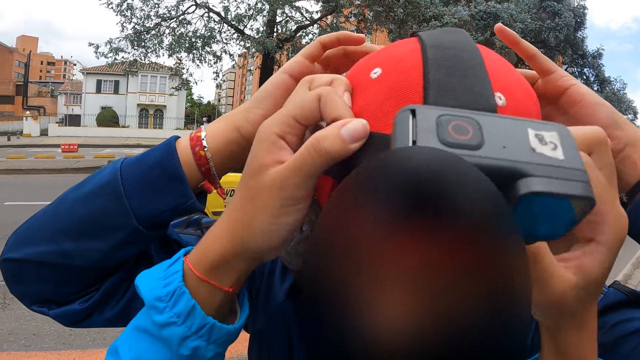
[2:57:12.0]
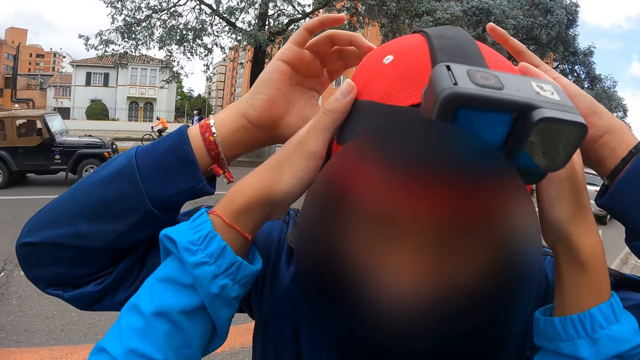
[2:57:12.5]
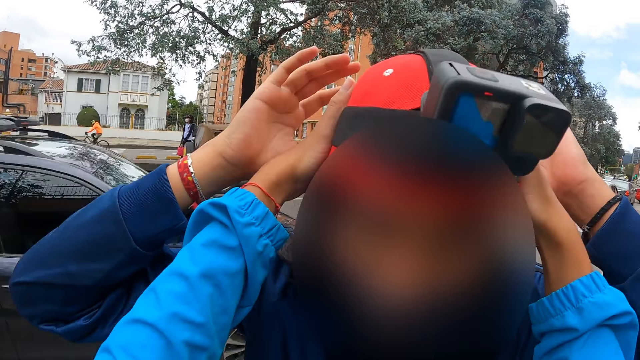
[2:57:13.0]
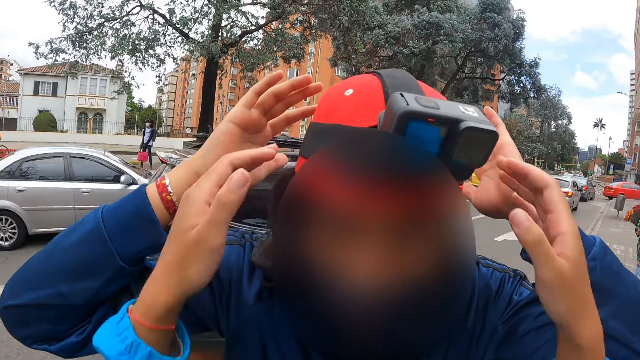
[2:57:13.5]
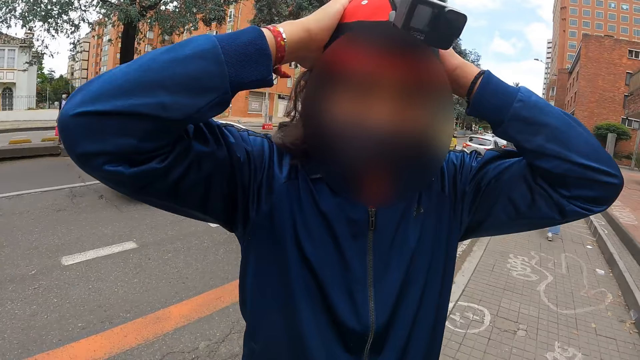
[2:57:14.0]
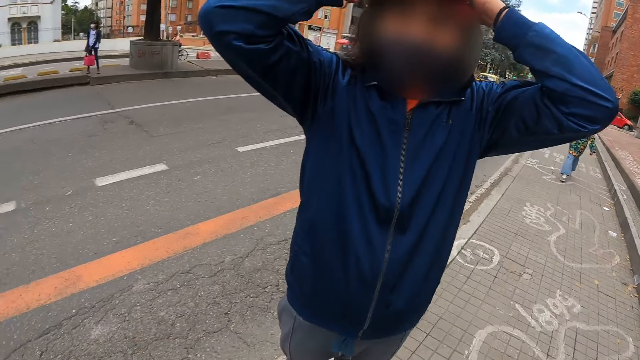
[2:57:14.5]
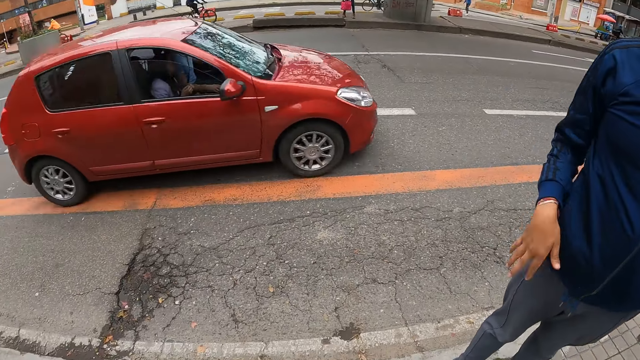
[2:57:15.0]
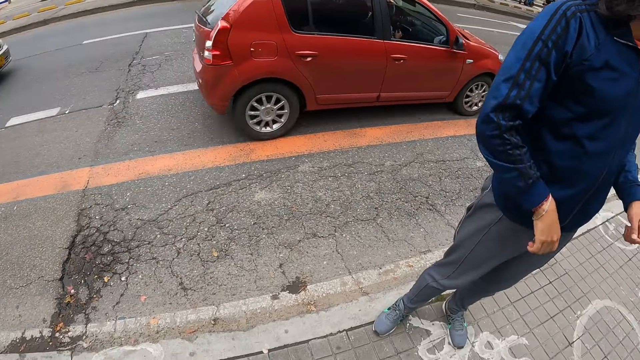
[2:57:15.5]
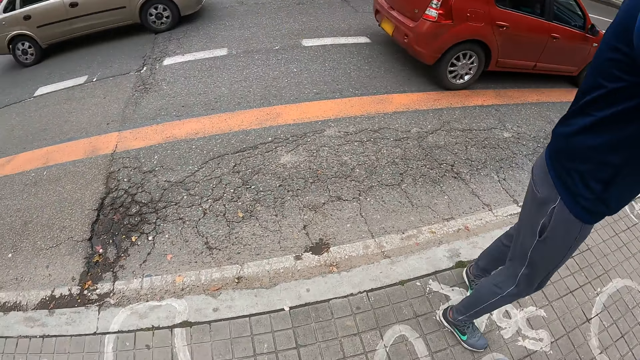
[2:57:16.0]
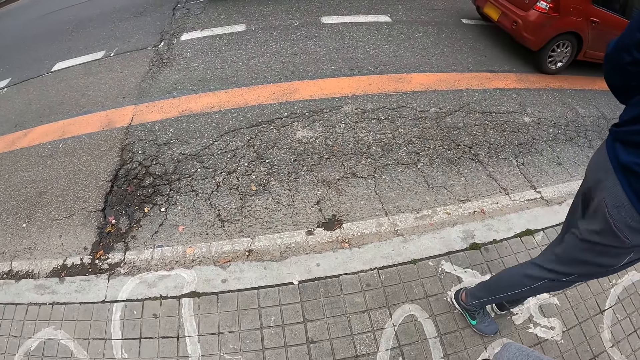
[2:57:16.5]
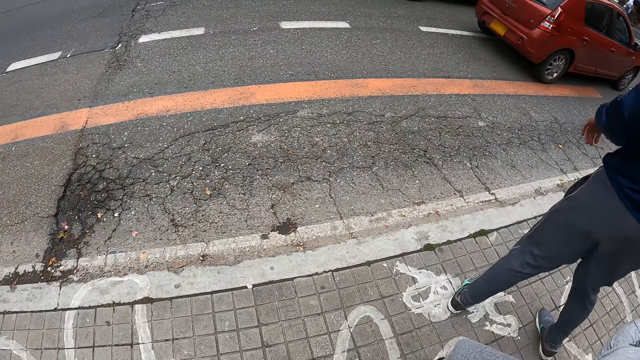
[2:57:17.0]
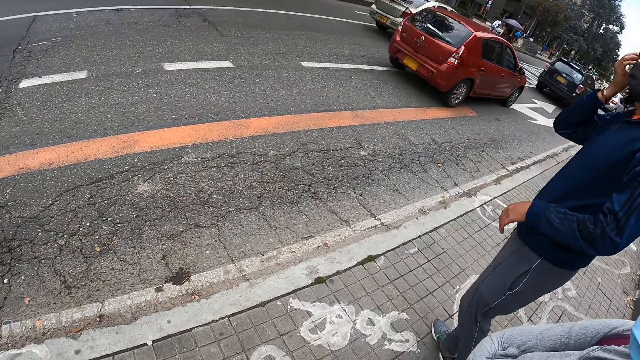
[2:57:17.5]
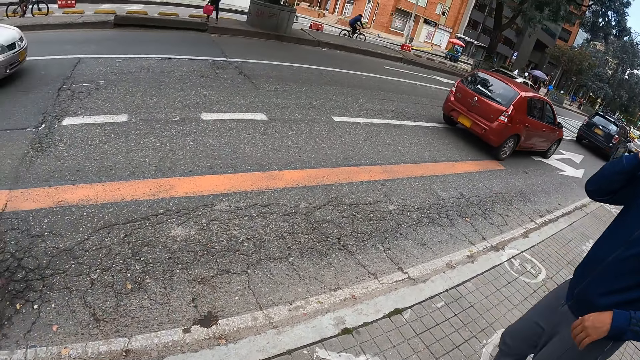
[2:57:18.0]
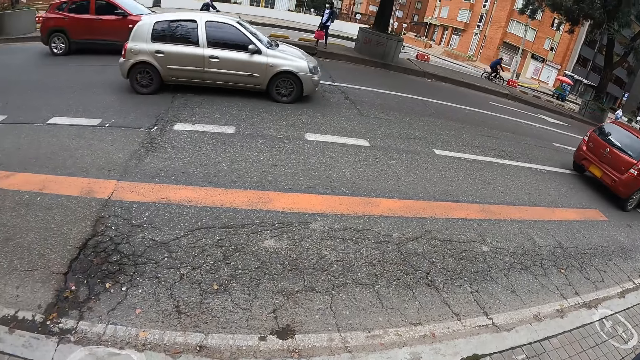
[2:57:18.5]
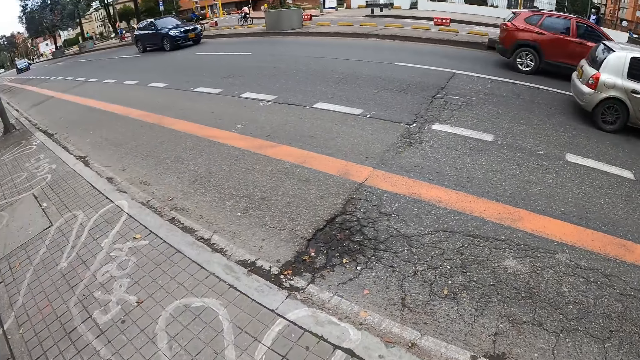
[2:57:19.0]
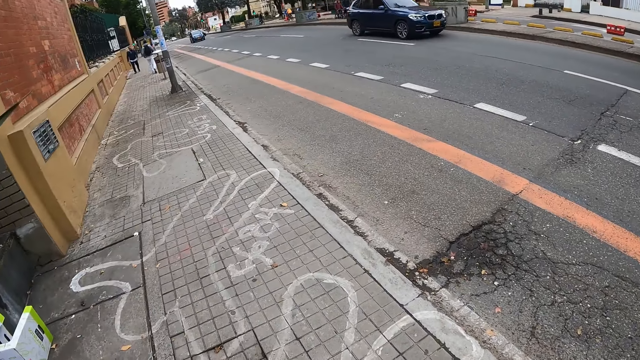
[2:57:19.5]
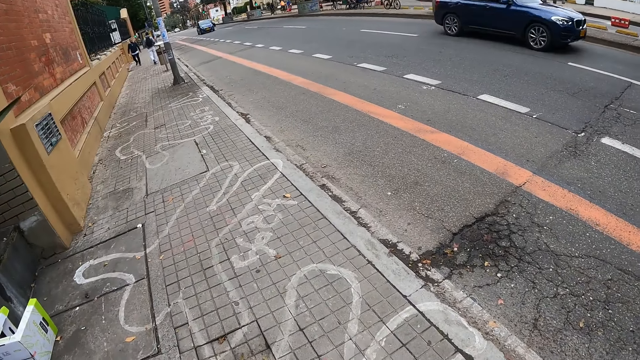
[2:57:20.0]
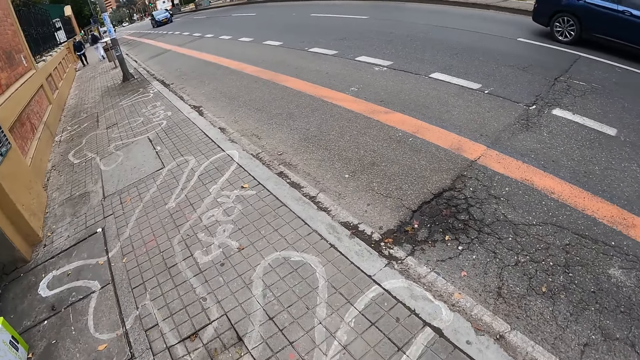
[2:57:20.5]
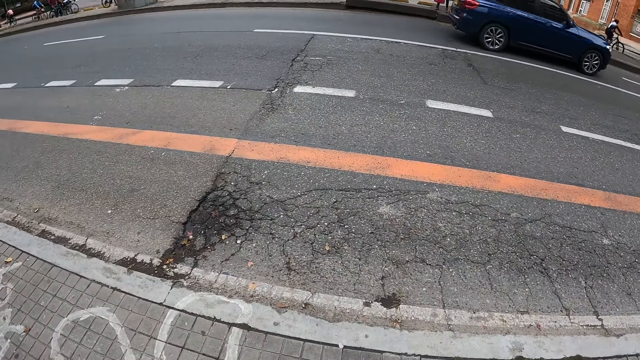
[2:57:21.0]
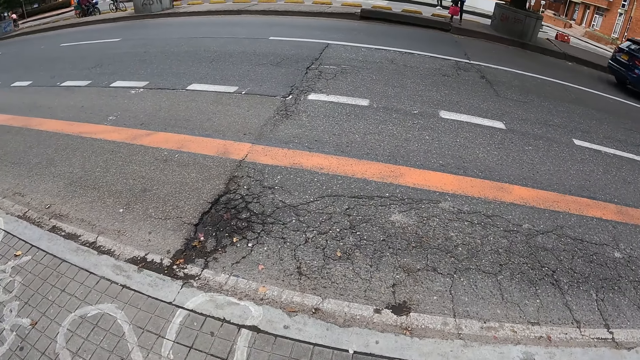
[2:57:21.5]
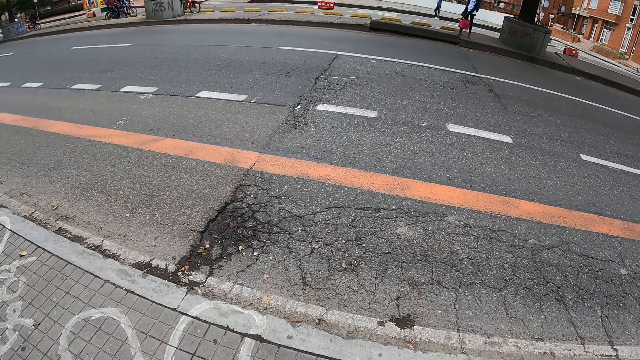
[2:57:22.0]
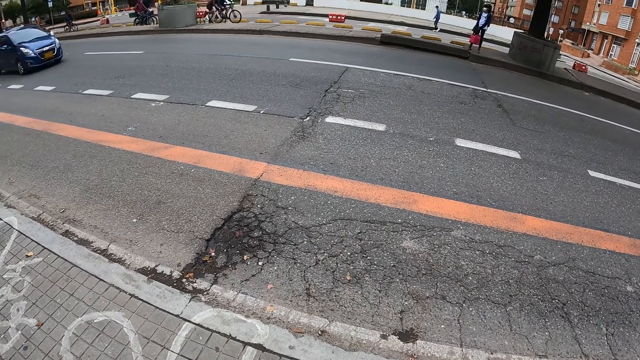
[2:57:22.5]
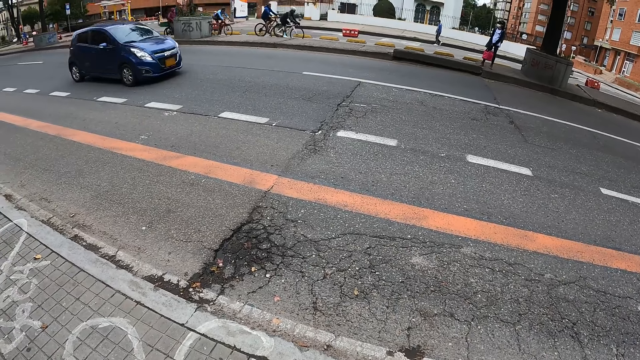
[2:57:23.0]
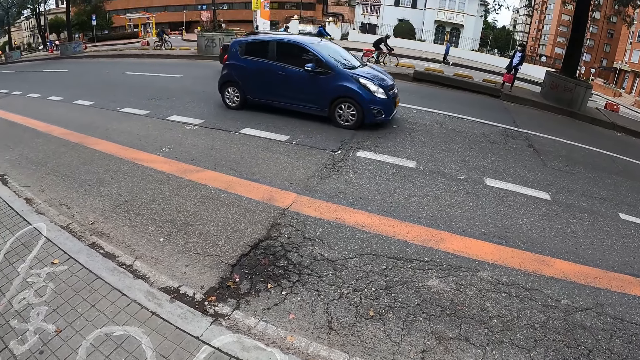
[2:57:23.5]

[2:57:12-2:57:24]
The man adjusts his jacket with his right hand.

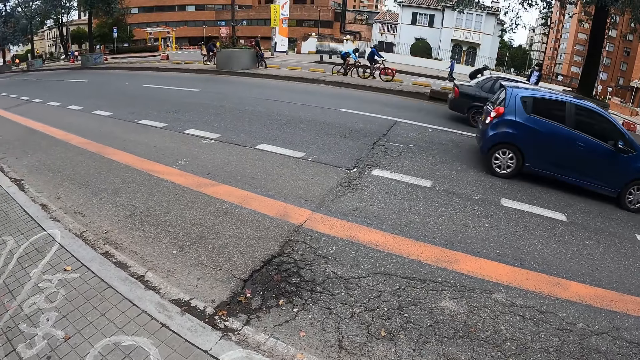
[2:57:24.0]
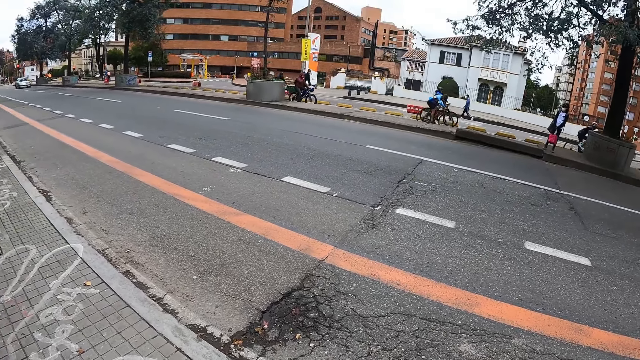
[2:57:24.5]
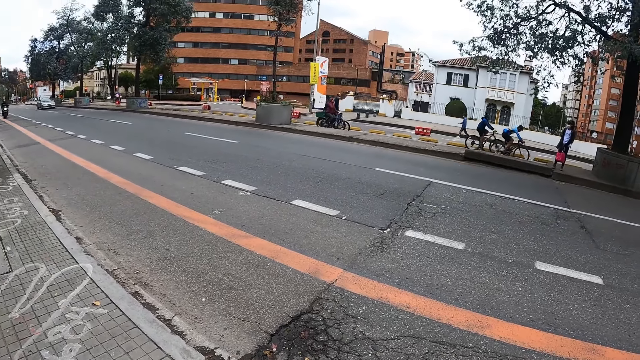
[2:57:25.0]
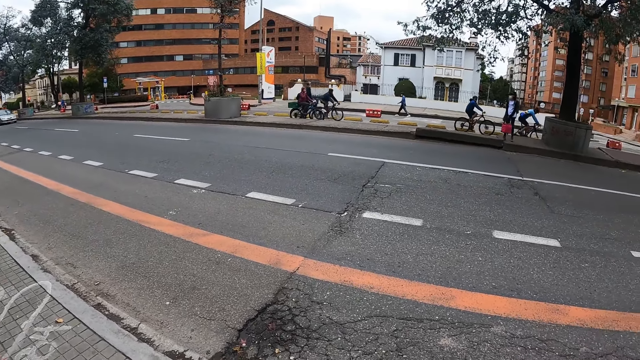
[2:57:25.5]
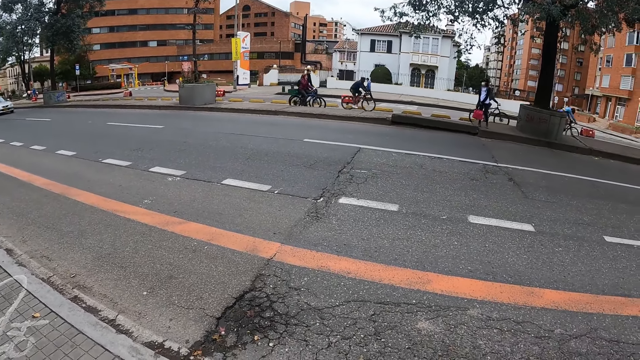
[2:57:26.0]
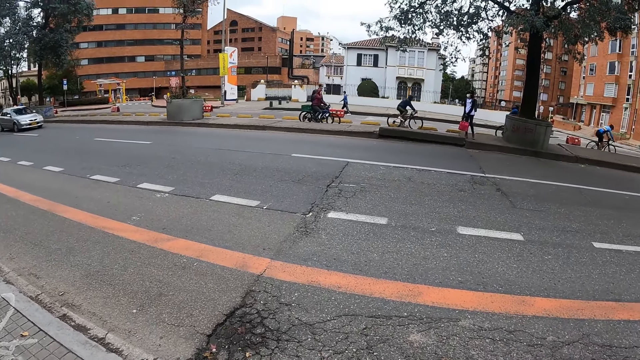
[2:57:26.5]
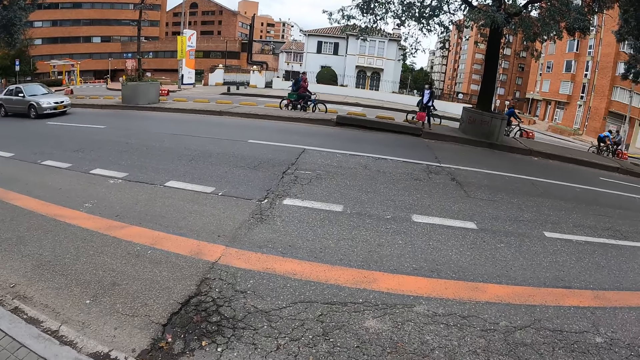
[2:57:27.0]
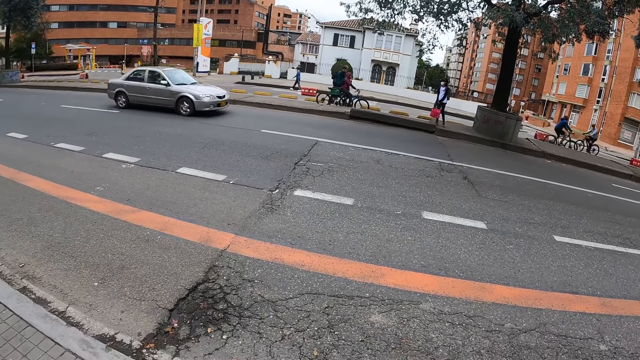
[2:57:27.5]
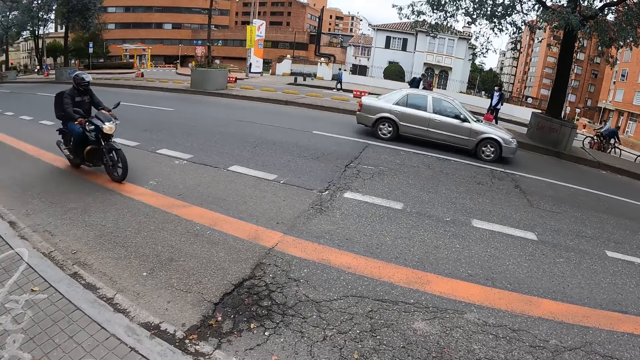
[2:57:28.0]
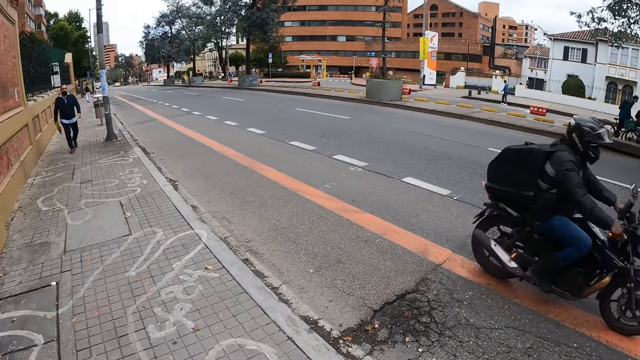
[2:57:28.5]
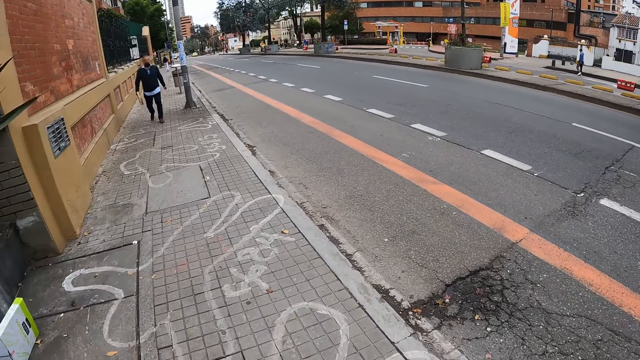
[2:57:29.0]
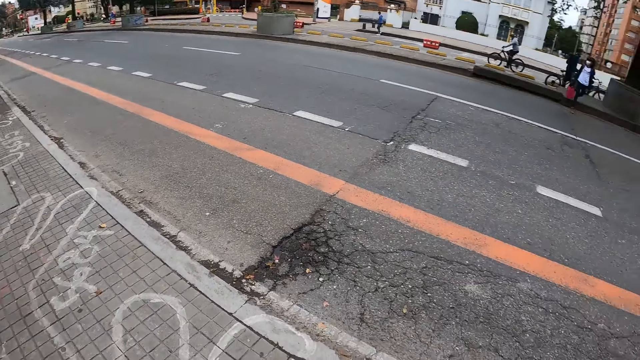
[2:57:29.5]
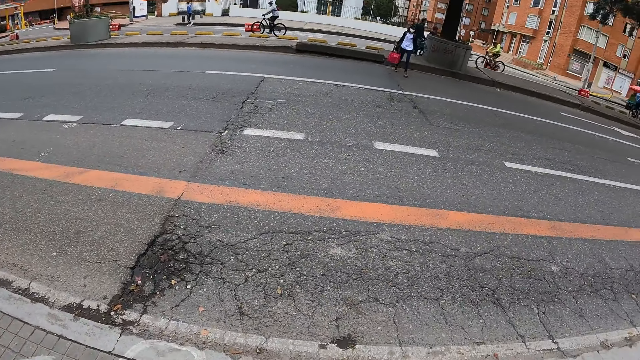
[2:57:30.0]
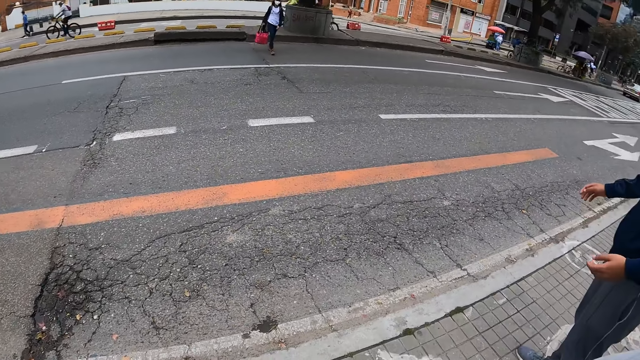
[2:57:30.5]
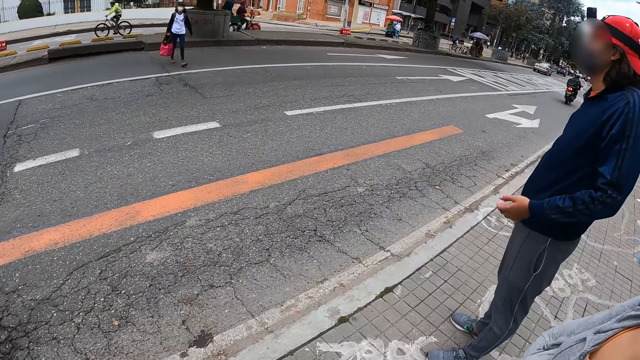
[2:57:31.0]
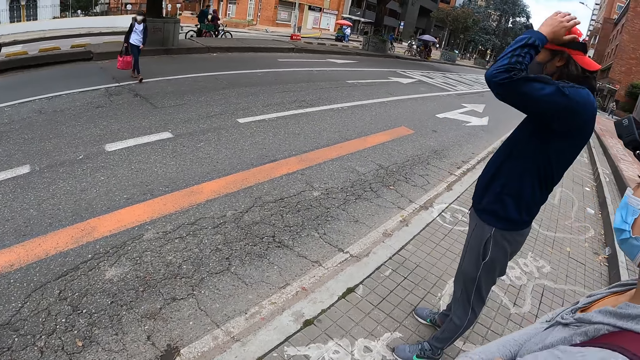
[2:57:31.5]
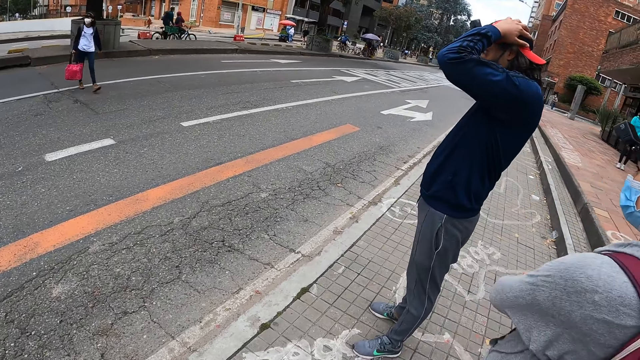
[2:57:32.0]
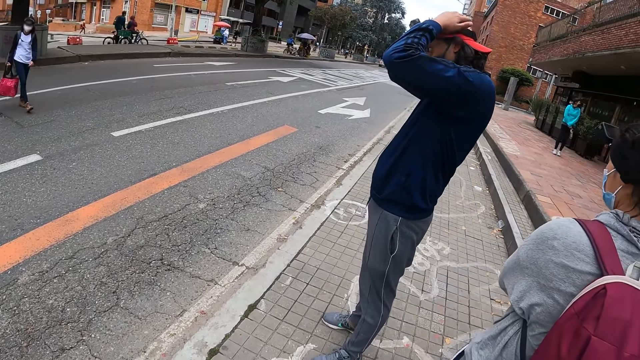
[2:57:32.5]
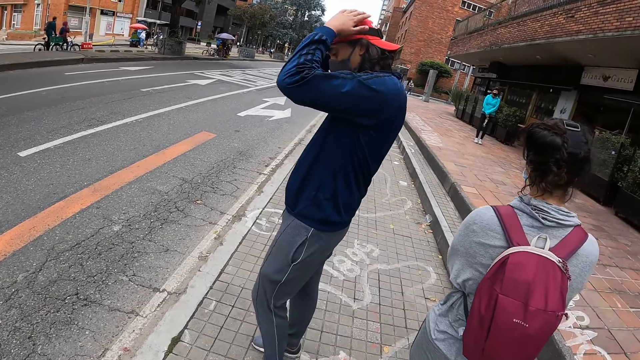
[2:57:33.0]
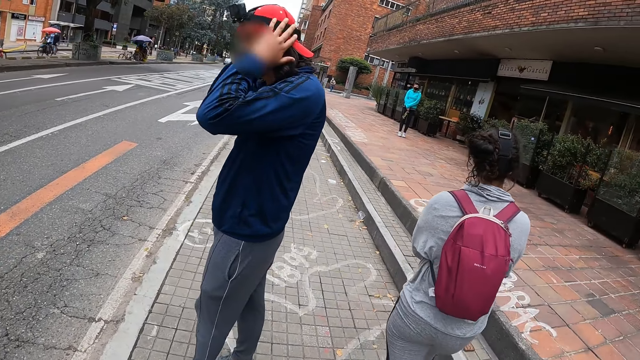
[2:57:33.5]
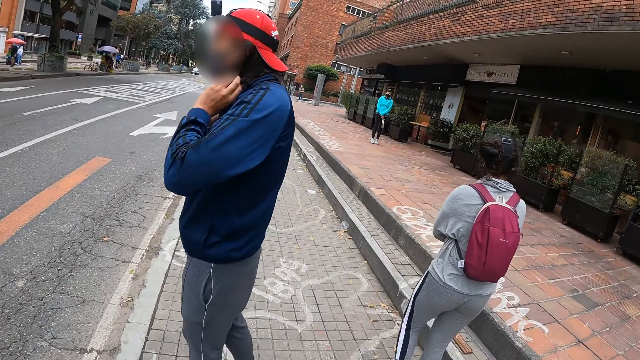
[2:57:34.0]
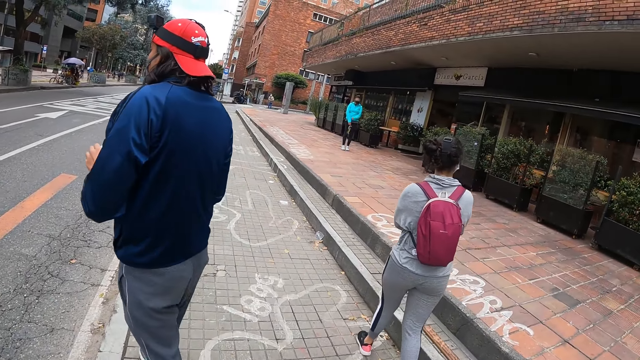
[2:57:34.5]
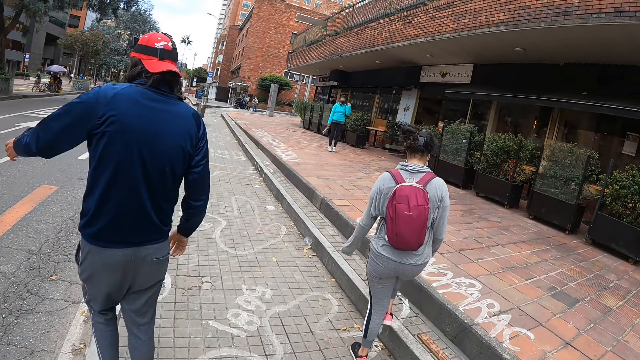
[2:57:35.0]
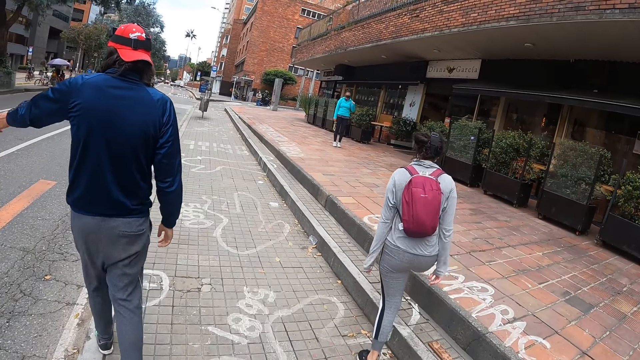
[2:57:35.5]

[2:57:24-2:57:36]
The woman crosses the road from the median strip. The man adjusts the camera on his head with both hands. Another woman walks on the sidewalk.
